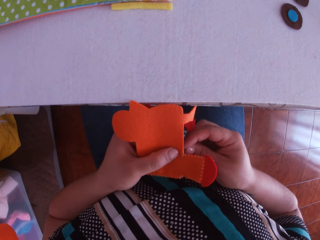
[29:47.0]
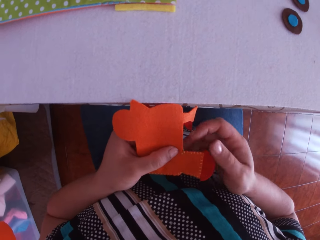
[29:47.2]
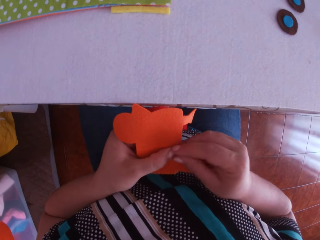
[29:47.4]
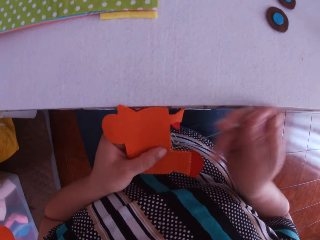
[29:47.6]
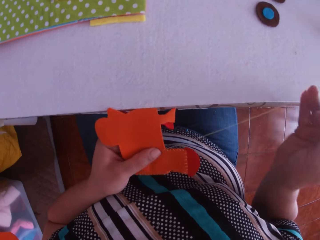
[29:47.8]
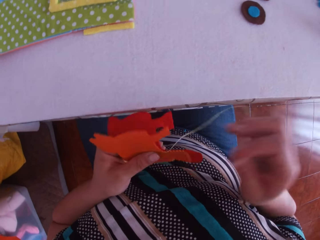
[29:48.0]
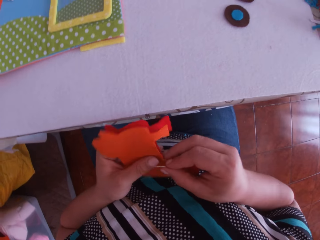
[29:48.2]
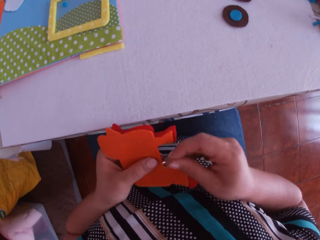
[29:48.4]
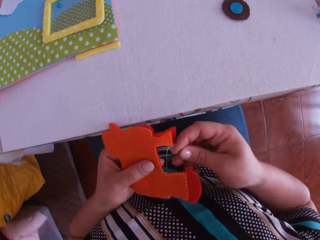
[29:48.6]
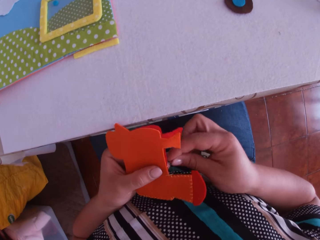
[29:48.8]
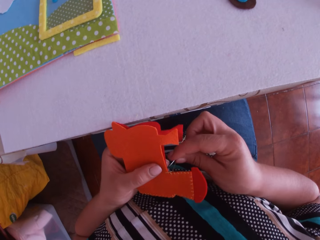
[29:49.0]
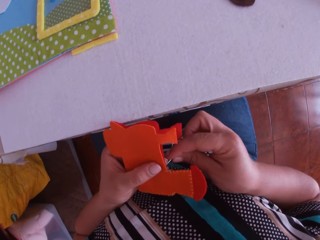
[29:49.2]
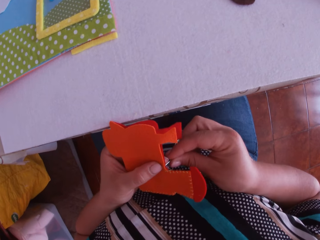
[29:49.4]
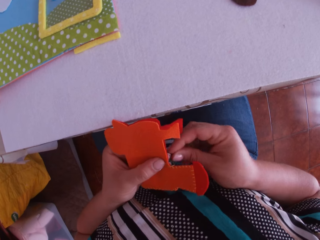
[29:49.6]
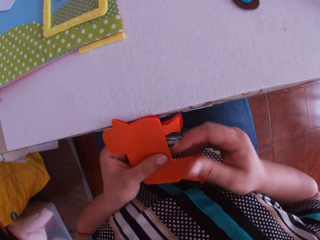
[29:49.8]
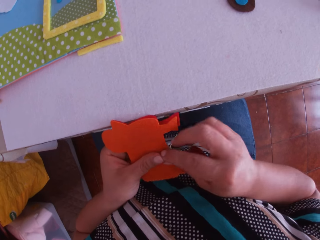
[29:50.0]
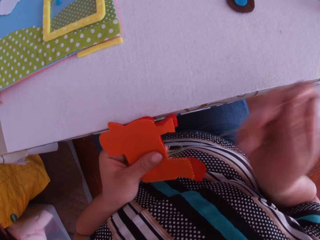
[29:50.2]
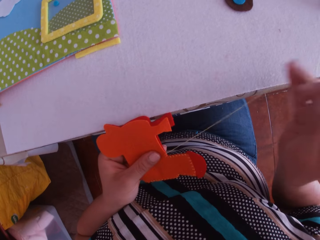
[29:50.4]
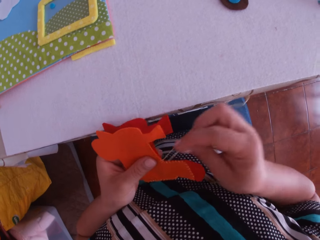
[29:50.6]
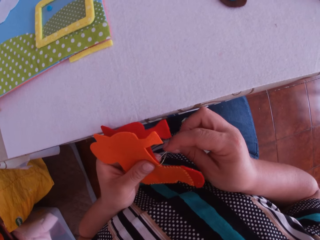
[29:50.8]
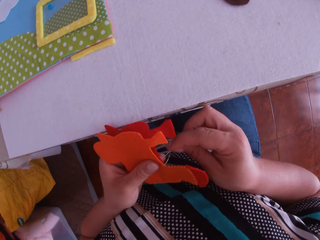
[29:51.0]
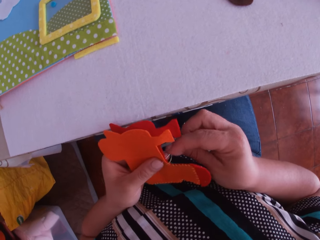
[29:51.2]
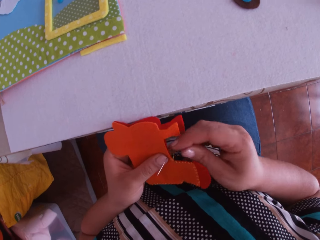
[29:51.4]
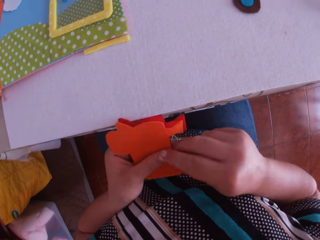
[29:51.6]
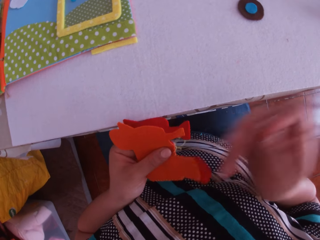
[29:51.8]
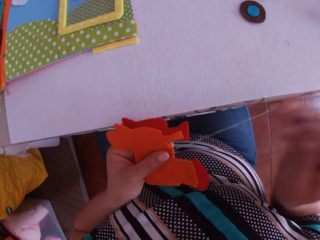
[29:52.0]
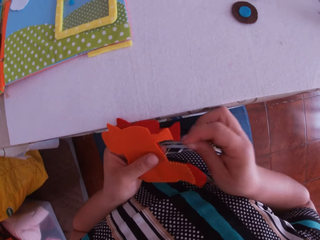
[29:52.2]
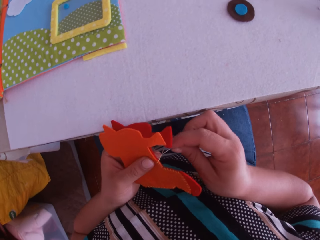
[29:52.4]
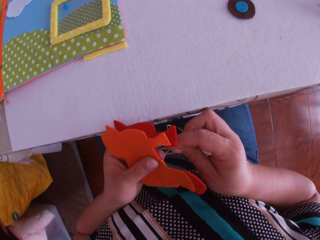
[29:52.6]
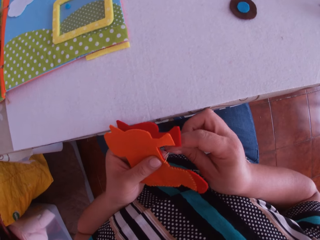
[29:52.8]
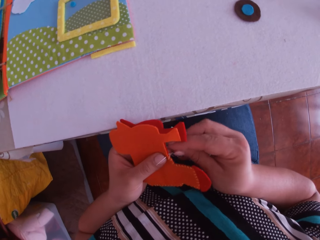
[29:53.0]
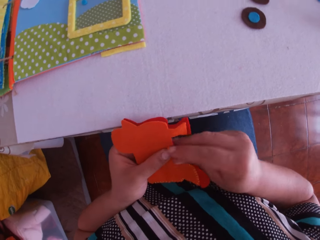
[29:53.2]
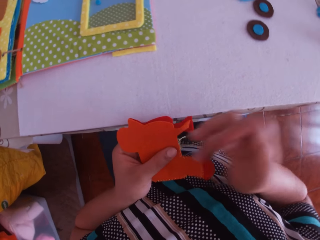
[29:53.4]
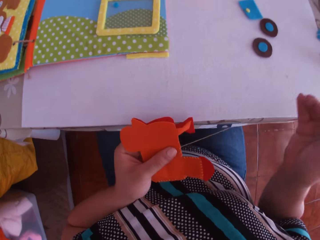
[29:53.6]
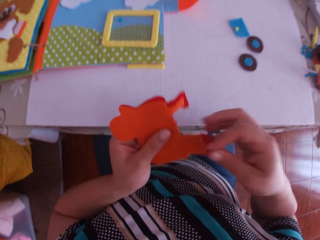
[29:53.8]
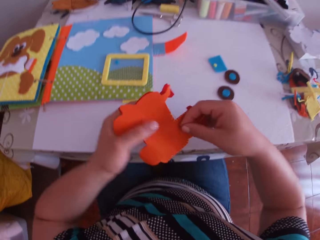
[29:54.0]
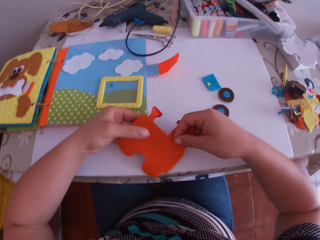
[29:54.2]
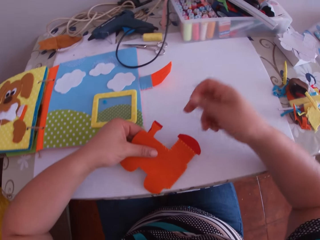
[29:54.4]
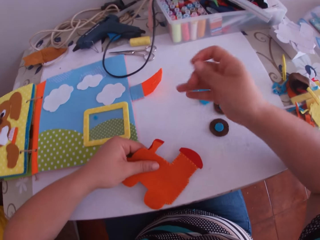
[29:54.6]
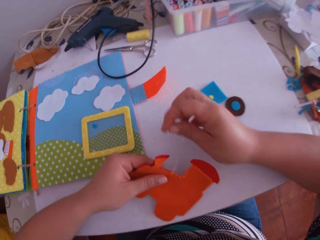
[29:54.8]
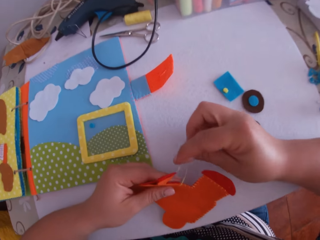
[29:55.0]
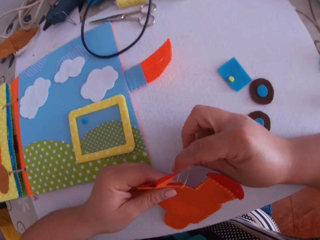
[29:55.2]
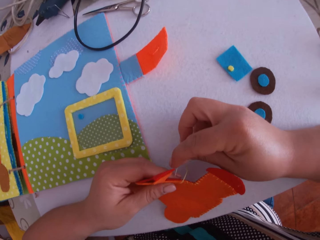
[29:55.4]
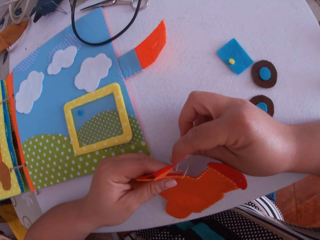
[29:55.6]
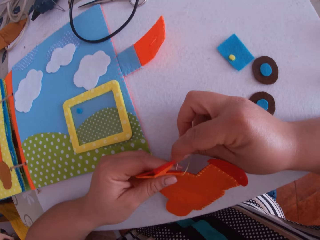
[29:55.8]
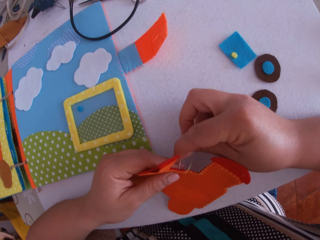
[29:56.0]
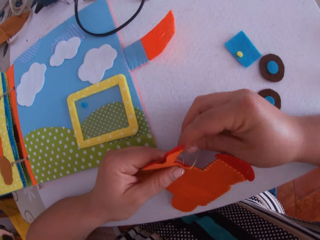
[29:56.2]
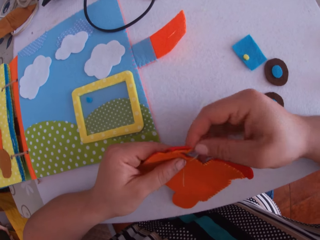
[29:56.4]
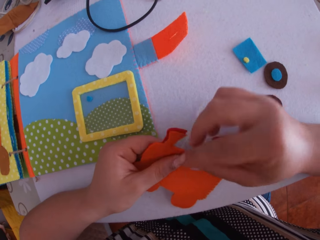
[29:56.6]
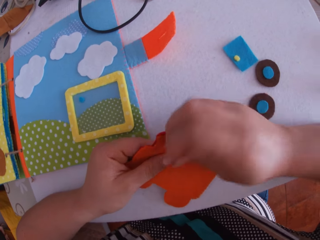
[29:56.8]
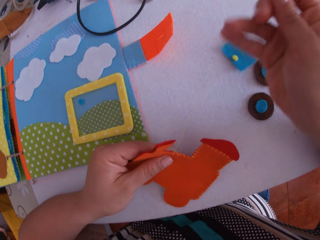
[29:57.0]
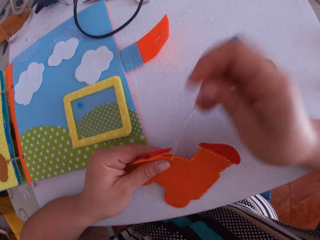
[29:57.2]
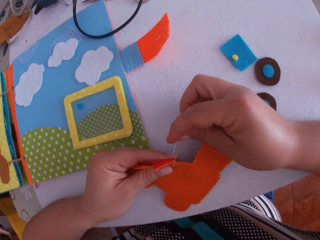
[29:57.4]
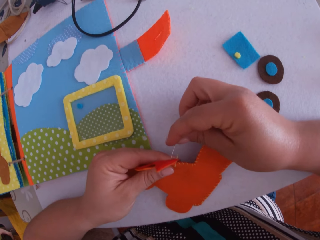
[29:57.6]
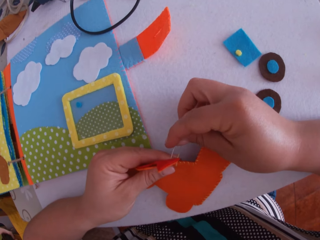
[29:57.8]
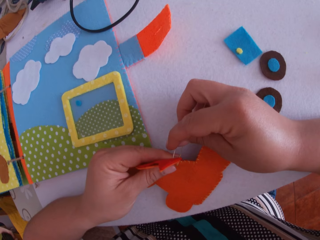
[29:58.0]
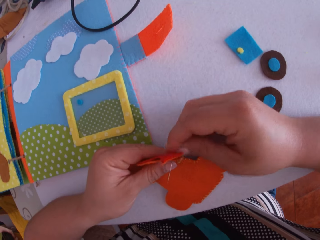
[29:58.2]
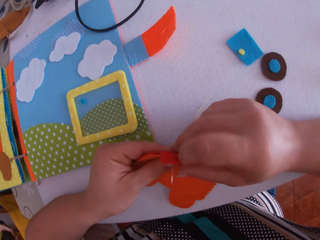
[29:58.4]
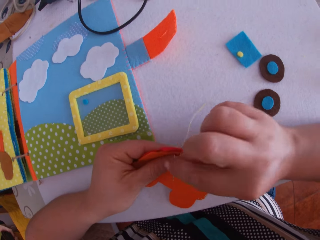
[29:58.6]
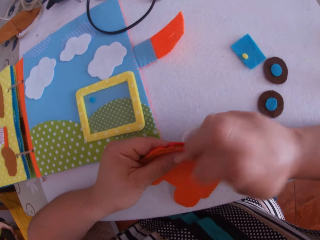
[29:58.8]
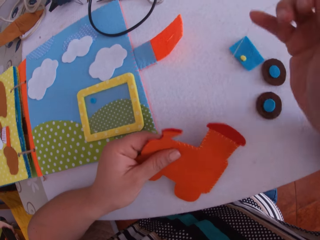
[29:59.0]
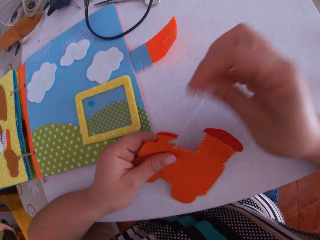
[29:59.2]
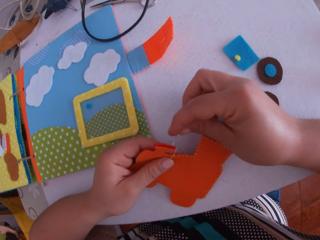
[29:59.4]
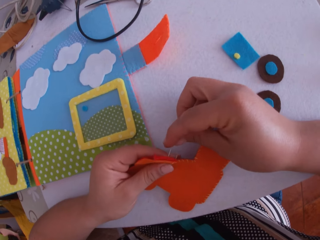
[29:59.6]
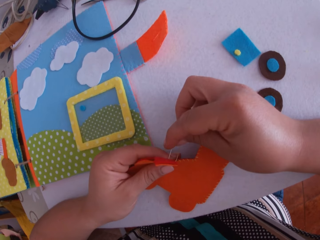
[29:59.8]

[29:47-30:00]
The camera wearer swings her hand. She holds the felt train craft. She places the paper train on the table with her left hand. She swings her hand. She sews the paper train with the sewing needle and thread in her right hand.

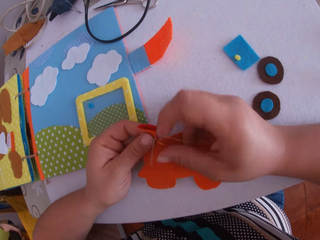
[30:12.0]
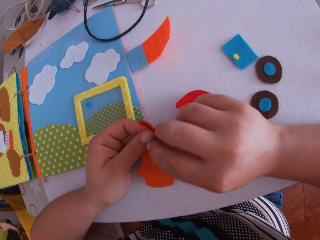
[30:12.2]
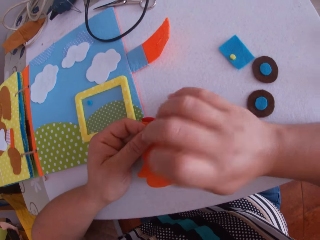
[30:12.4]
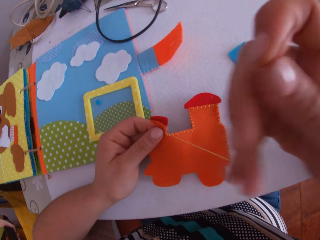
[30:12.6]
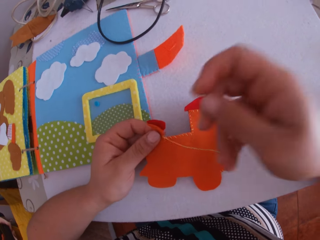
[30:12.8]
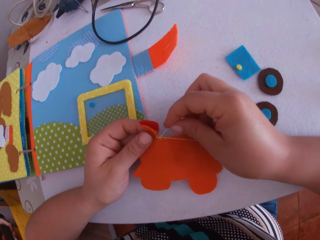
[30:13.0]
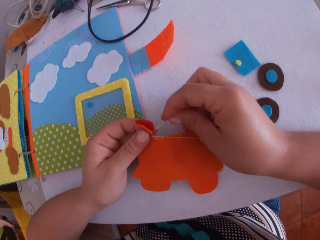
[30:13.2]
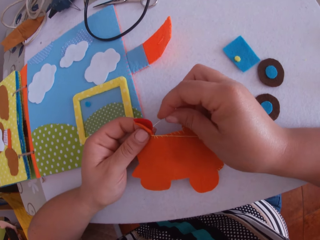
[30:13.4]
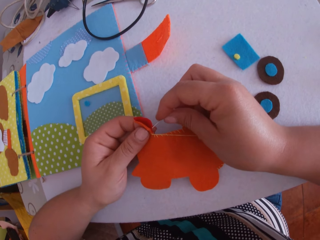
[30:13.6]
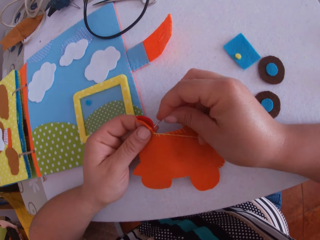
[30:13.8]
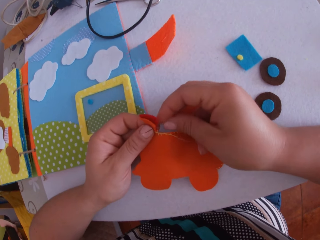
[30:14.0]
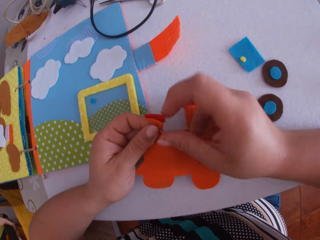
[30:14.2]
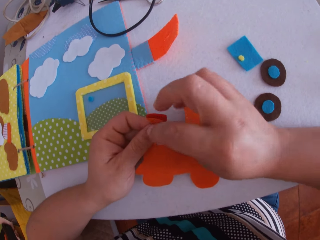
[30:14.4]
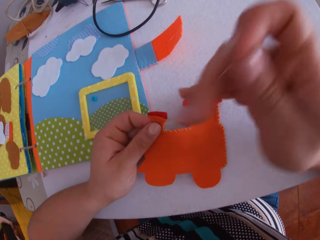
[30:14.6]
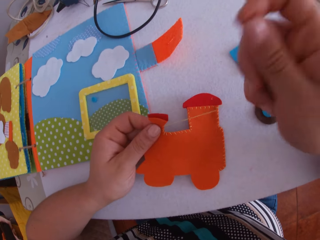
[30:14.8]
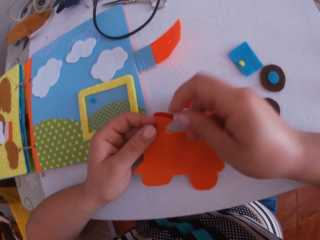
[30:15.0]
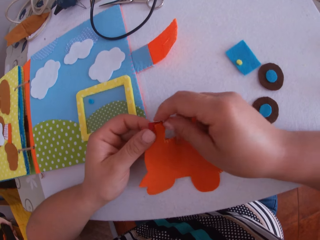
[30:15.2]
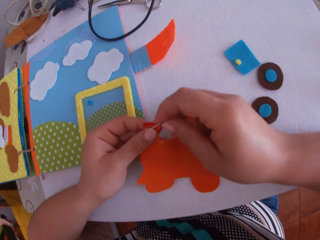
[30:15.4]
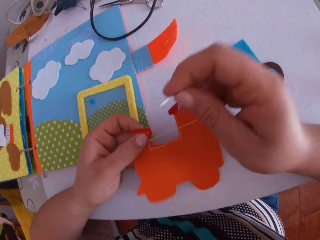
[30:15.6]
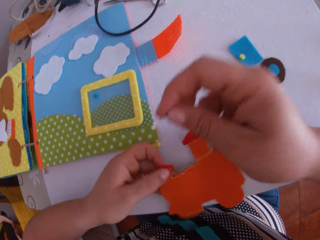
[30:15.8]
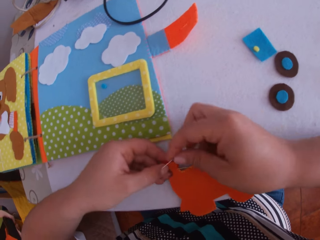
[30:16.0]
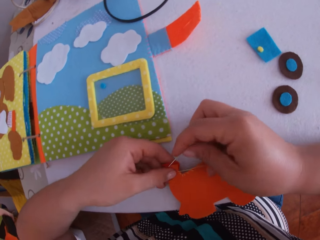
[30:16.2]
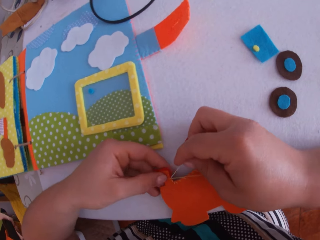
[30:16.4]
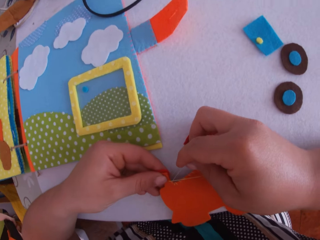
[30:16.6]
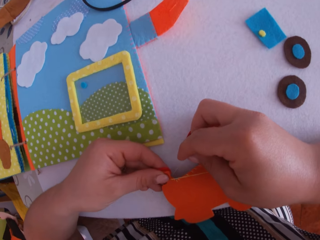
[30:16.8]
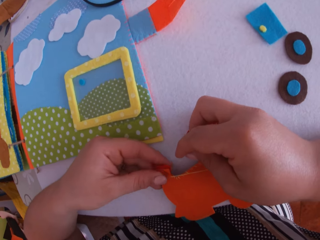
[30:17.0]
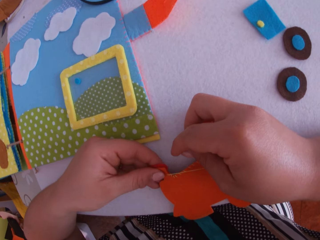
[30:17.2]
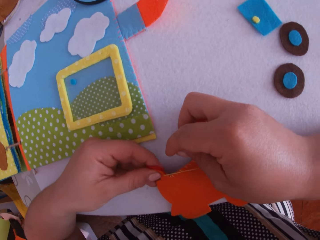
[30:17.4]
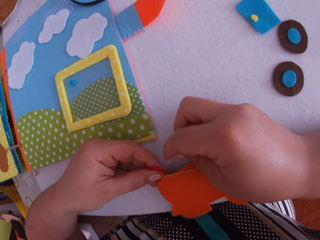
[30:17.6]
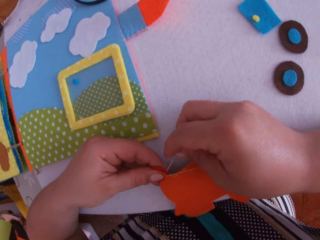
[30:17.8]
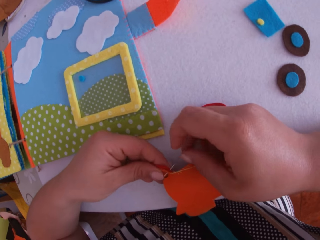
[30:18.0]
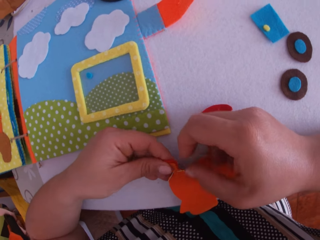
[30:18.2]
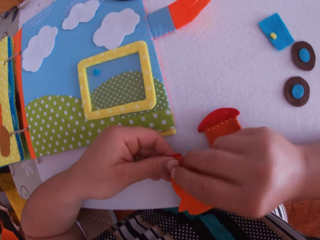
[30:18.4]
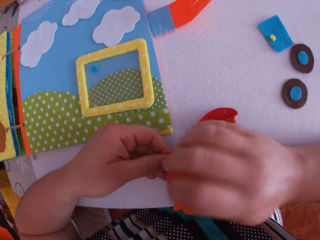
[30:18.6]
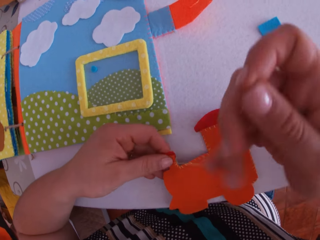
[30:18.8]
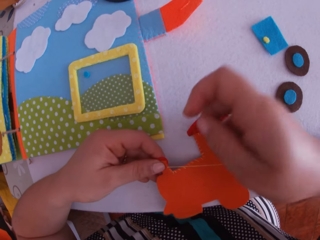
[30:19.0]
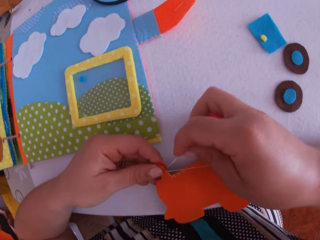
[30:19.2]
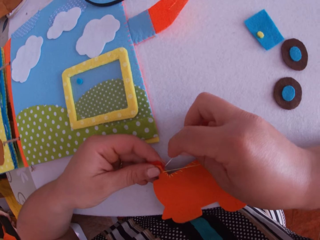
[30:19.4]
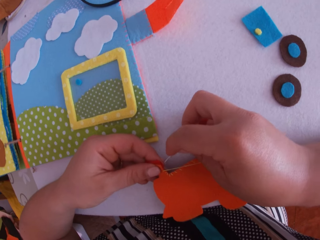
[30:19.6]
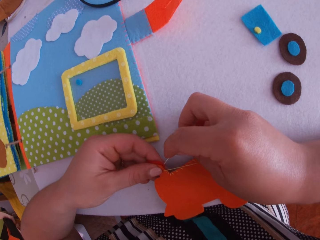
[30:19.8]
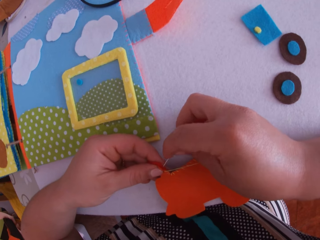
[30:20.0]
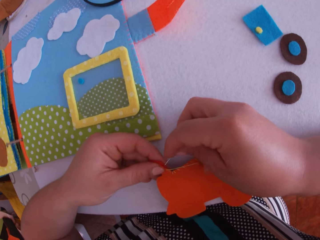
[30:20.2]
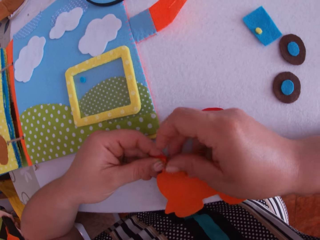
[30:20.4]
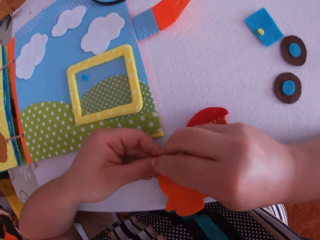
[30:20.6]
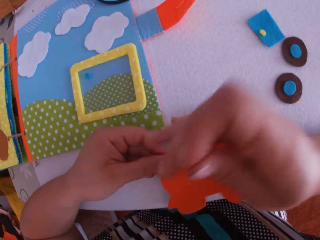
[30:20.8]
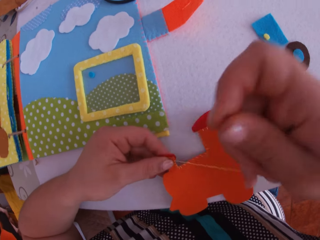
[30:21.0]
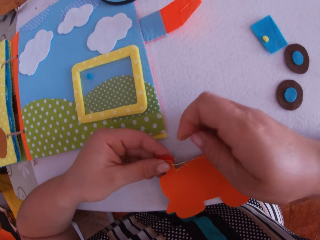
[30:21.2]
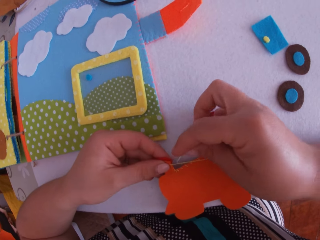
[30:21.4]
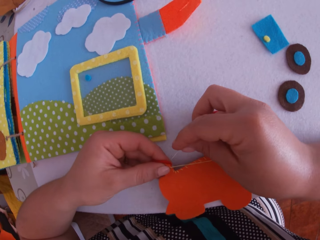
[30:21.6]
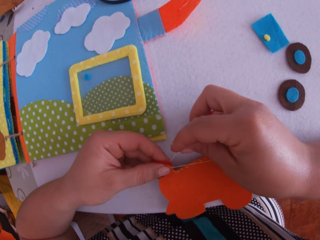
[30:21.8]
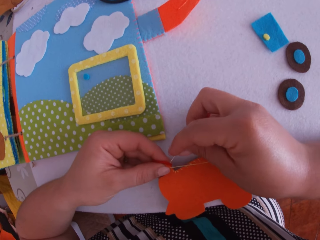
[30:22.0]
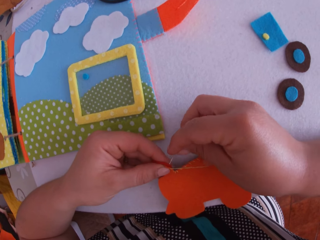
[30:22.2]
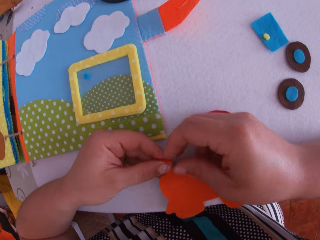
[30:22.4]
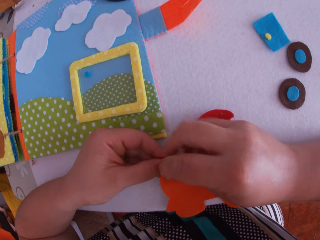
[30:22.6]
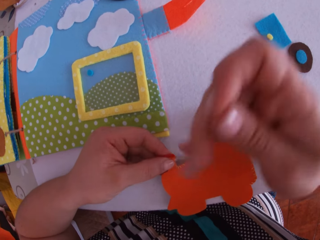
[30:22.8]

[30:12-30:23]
The camera wearer moves the felt train craft. They sew the felt train craft using a sewing needle.
